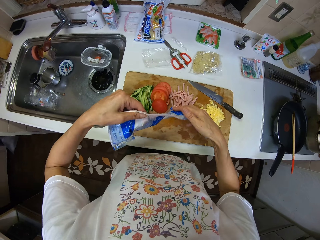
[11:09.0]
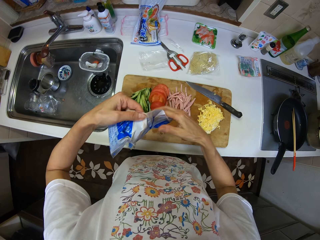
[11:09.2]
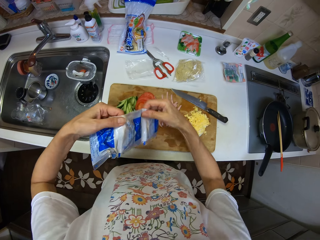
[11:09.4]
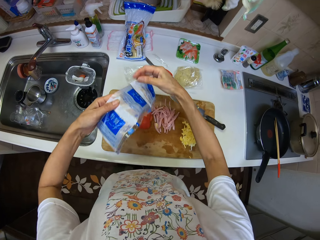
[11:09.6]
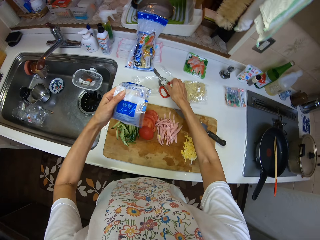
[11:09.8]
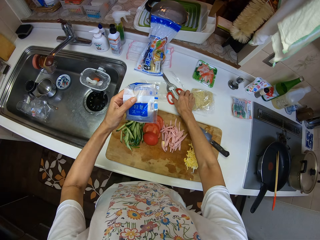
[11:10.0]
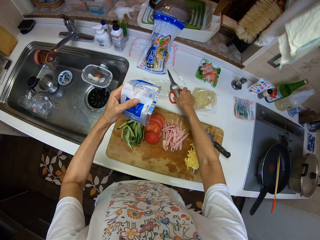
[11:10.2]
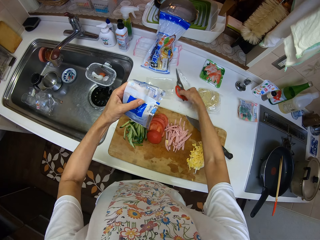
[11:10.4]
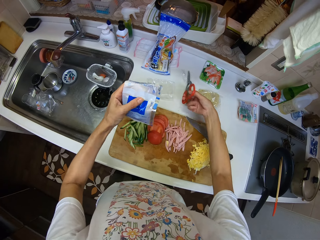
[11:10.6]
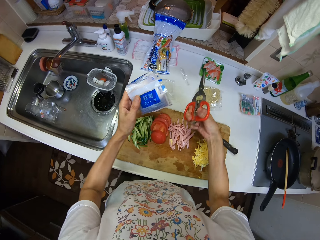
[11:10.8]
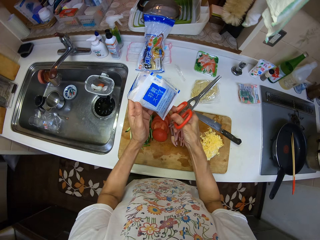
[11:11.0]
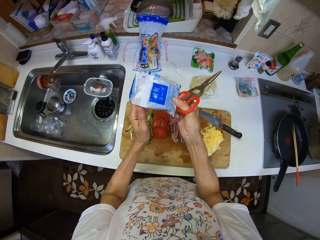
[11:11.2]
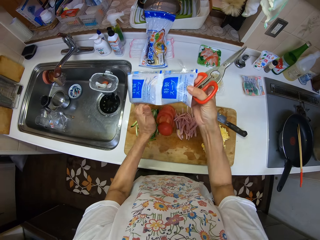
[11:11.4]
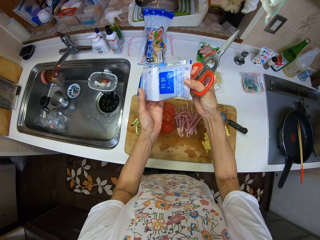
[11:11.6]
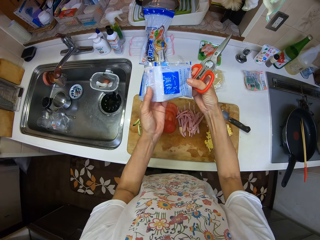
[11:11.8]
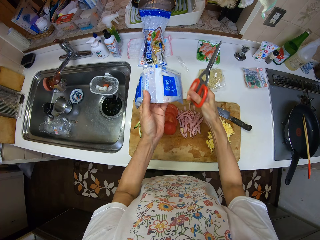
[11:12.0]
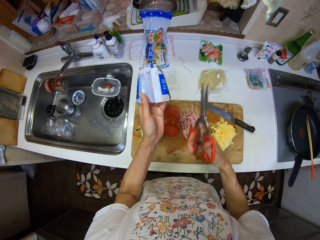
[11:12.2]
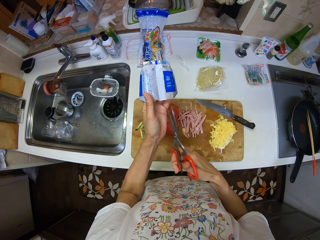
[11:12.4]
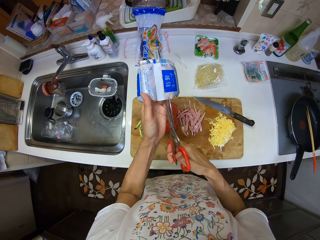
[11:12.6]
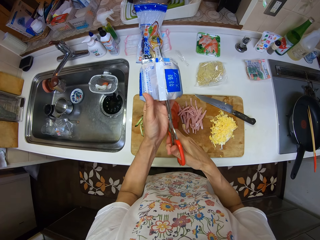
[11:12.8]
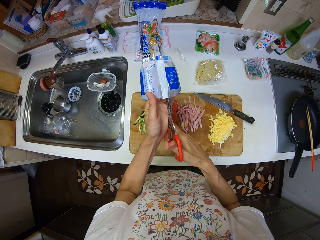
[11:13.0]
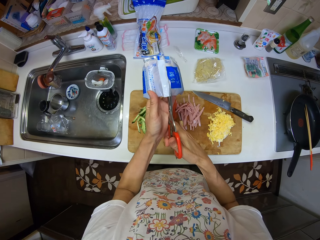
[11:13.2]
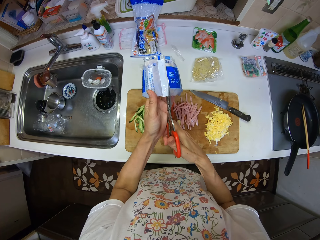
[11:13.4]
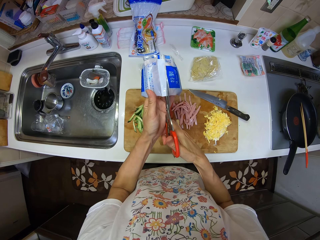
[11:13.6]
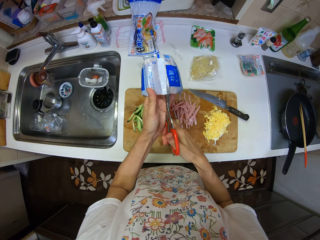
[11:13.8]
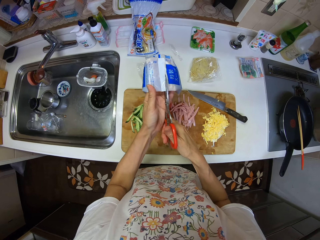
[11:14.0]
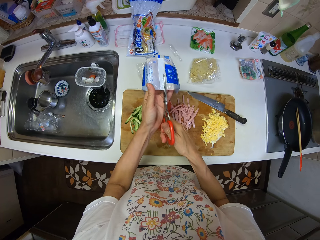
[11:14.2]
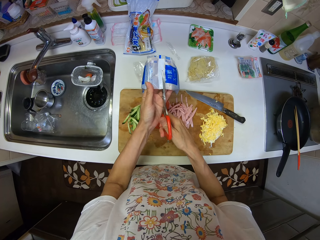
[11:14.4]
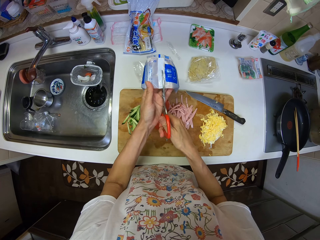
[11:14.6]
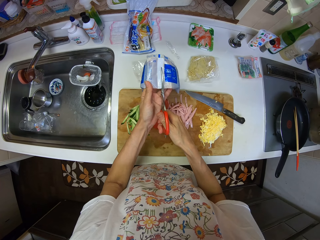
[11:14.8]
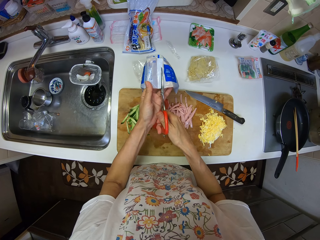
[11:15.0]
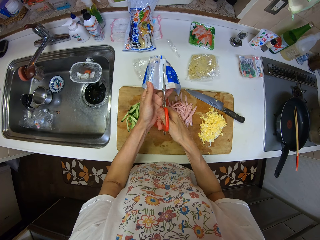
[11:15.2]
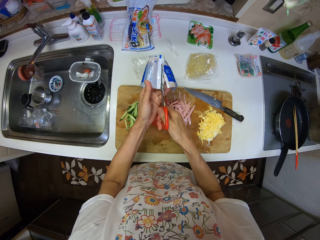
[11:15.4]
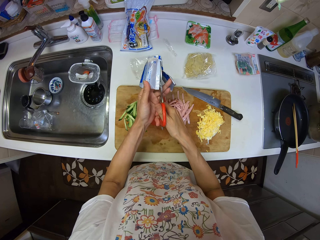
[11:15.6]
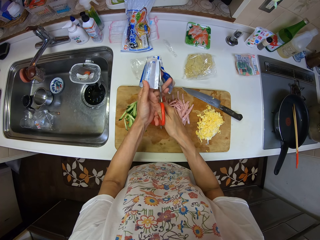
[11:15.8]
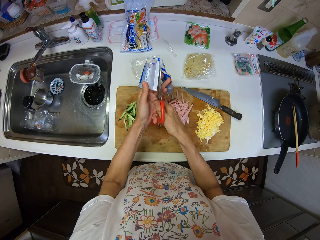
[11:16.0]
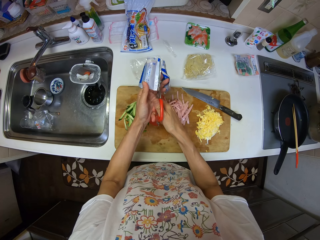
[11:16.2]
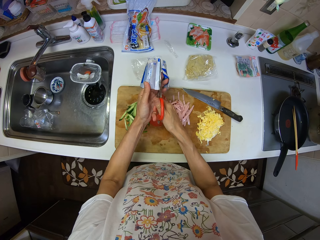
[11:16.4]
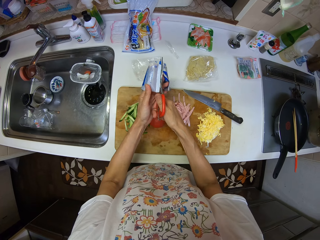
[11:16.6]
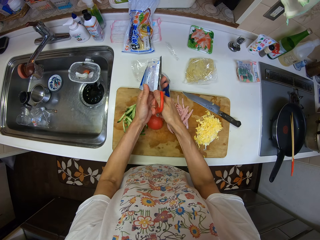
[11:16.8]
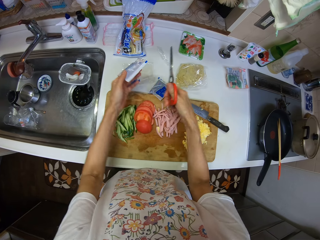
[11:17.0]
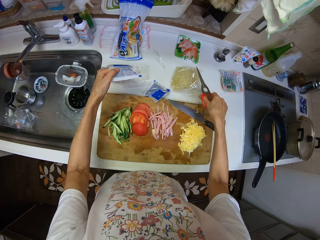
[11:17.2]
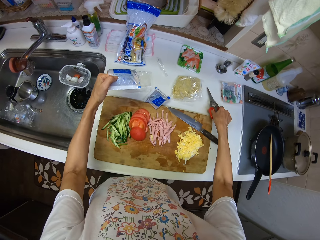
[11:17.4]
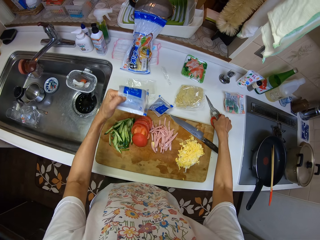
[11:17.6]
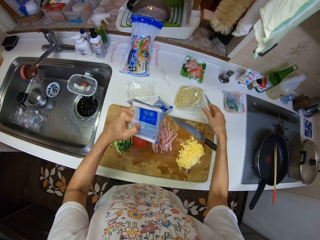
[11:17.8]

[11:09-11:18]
The camera wearer picks up the scissors from the table with her right hand. She cuts the pack of spices with the scissors in her right hand. She places down the scissors.

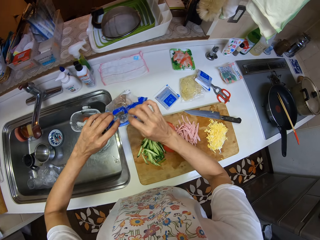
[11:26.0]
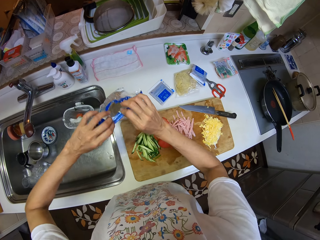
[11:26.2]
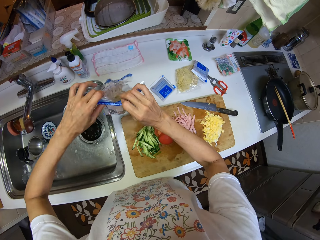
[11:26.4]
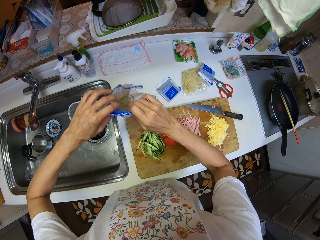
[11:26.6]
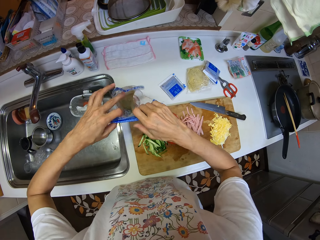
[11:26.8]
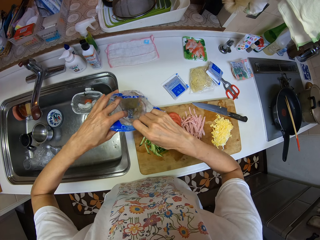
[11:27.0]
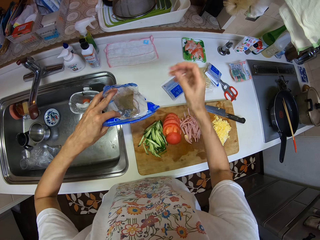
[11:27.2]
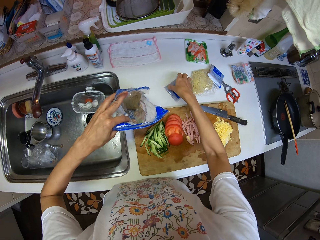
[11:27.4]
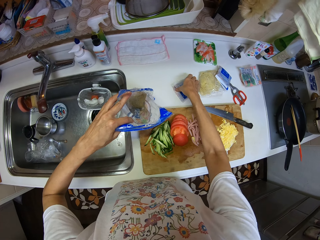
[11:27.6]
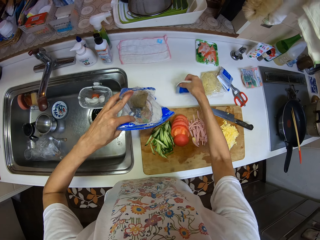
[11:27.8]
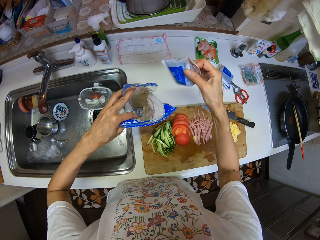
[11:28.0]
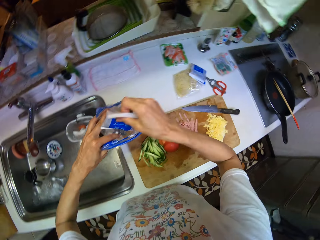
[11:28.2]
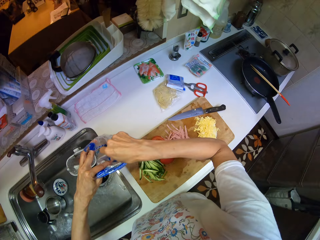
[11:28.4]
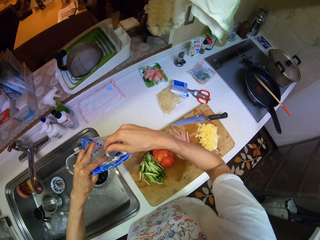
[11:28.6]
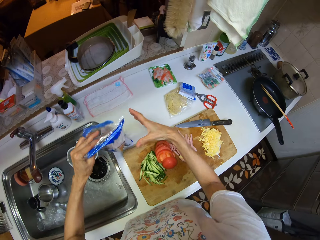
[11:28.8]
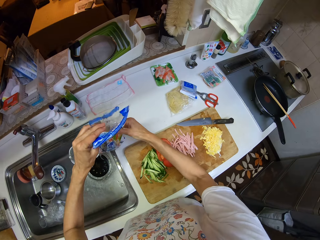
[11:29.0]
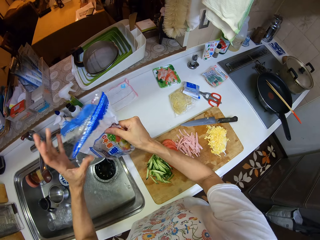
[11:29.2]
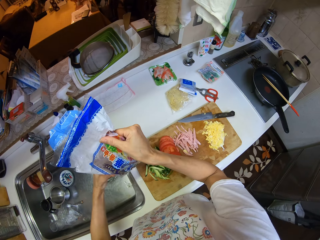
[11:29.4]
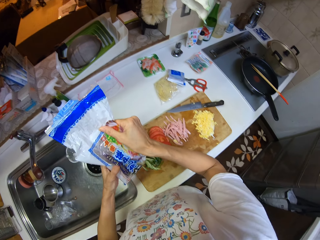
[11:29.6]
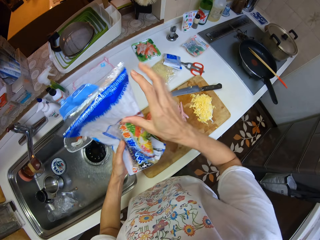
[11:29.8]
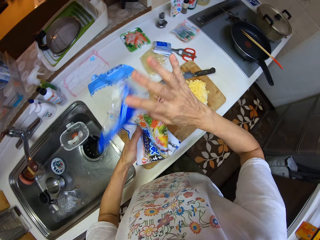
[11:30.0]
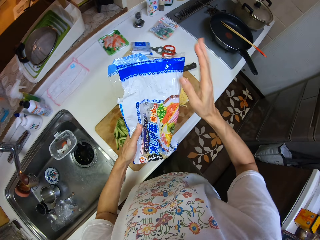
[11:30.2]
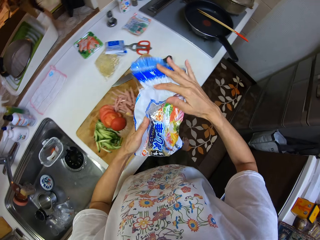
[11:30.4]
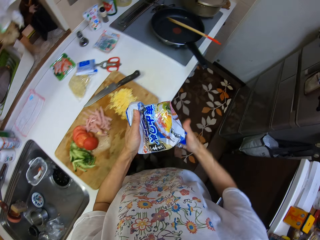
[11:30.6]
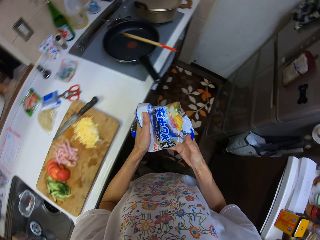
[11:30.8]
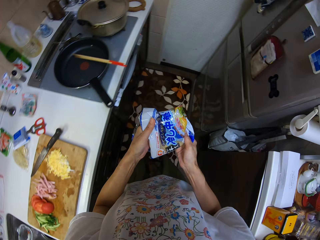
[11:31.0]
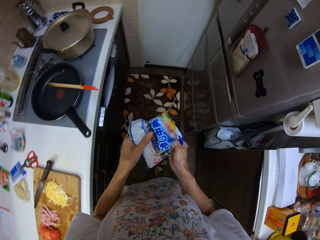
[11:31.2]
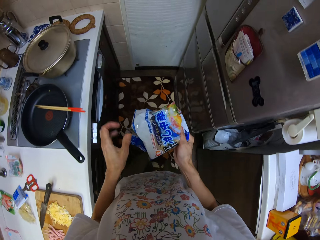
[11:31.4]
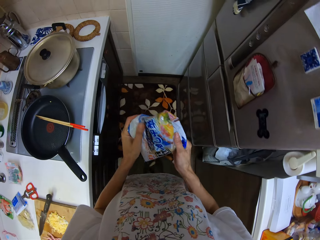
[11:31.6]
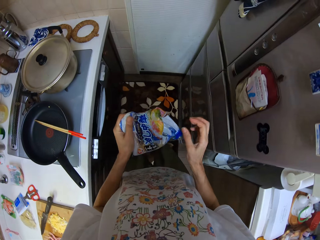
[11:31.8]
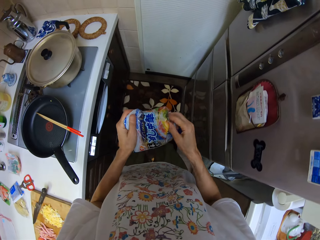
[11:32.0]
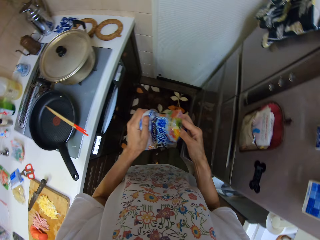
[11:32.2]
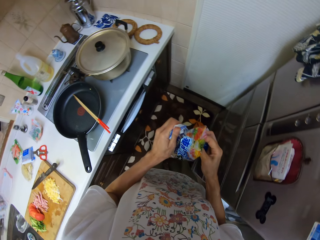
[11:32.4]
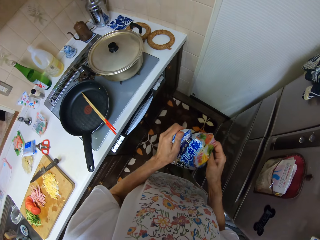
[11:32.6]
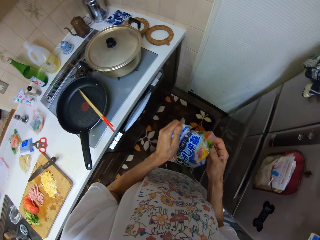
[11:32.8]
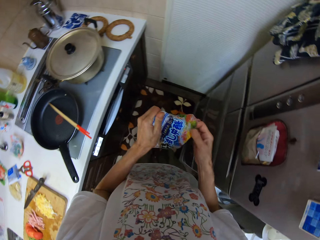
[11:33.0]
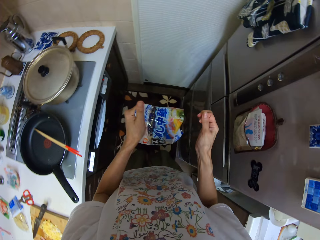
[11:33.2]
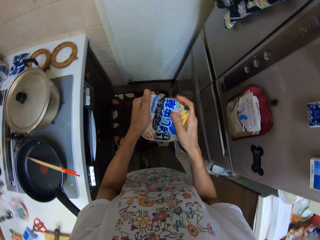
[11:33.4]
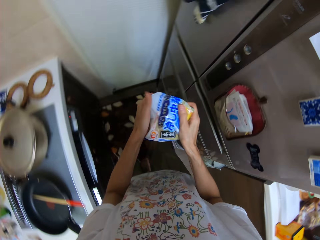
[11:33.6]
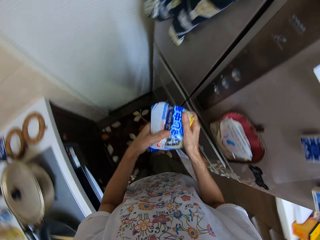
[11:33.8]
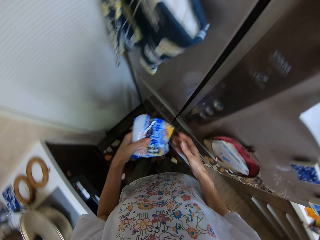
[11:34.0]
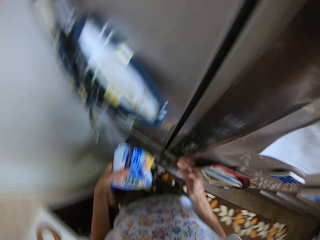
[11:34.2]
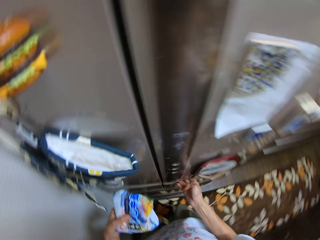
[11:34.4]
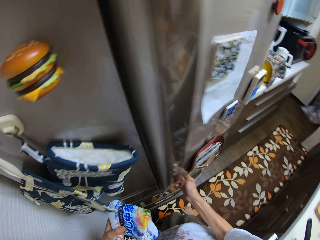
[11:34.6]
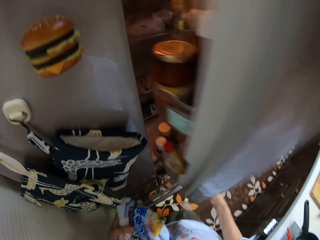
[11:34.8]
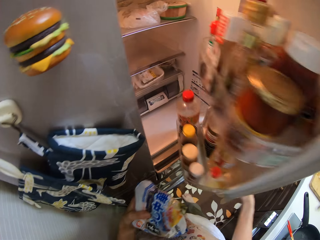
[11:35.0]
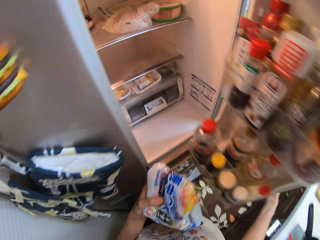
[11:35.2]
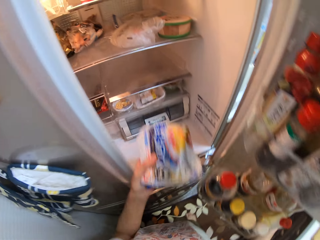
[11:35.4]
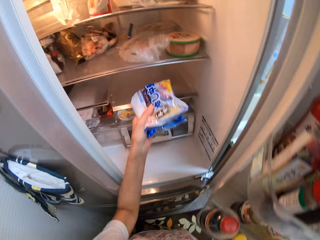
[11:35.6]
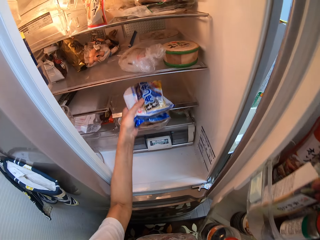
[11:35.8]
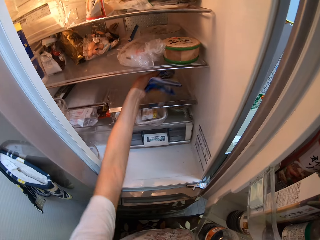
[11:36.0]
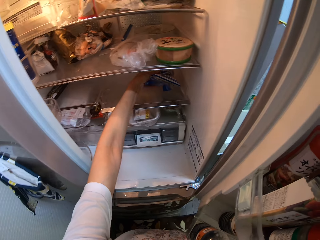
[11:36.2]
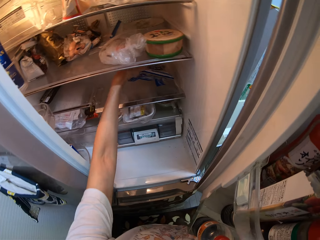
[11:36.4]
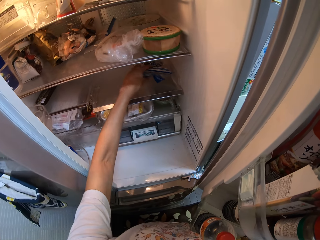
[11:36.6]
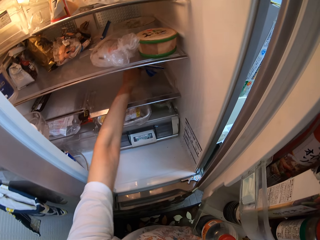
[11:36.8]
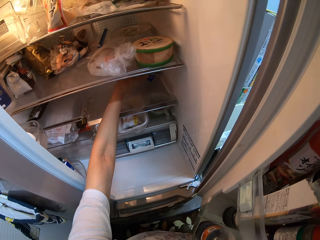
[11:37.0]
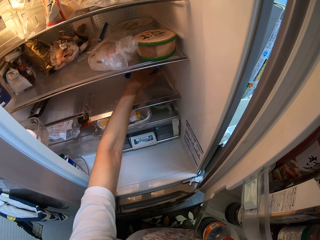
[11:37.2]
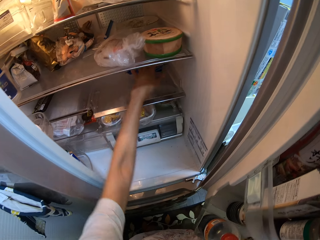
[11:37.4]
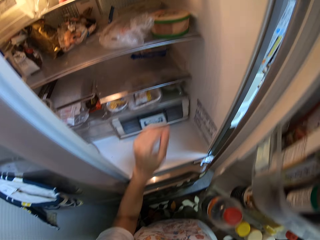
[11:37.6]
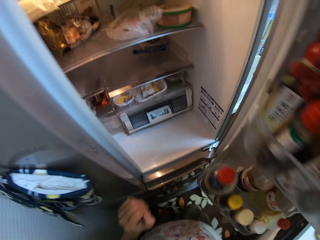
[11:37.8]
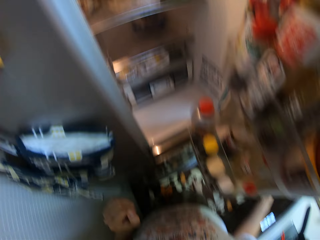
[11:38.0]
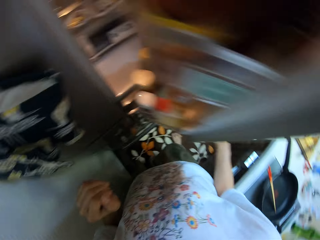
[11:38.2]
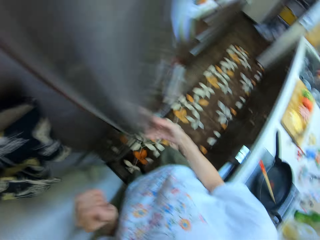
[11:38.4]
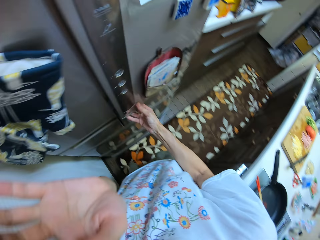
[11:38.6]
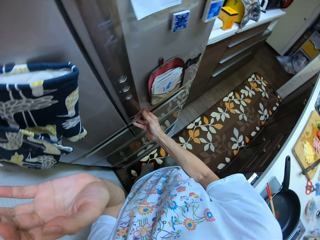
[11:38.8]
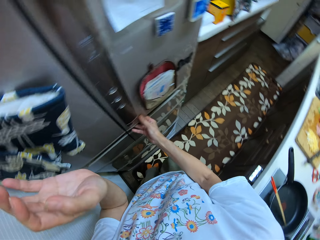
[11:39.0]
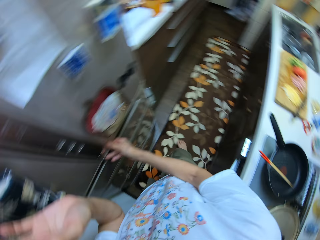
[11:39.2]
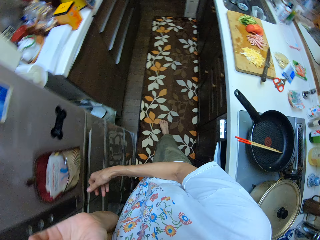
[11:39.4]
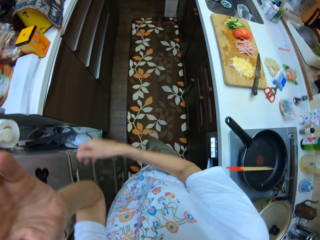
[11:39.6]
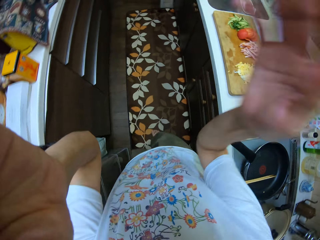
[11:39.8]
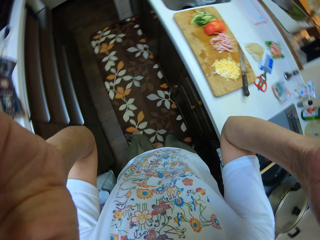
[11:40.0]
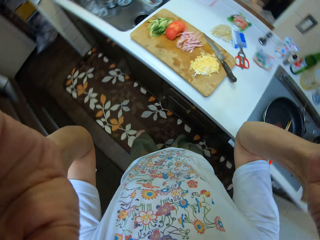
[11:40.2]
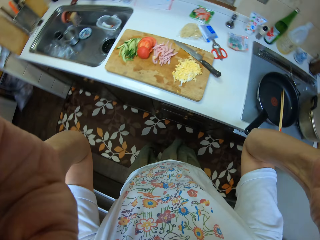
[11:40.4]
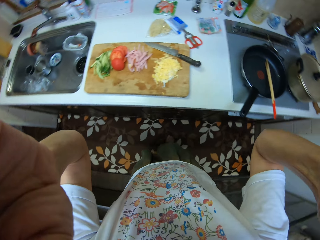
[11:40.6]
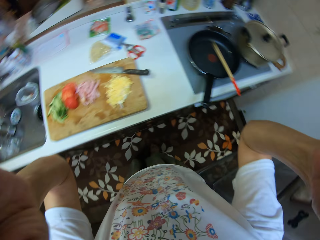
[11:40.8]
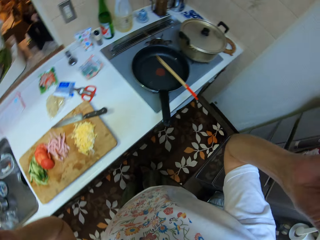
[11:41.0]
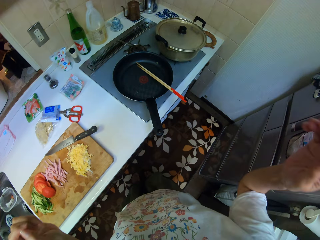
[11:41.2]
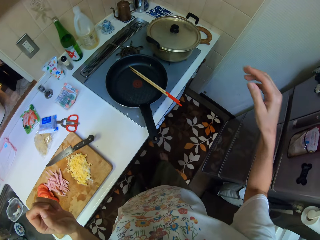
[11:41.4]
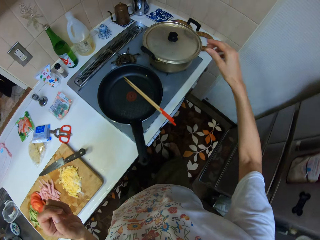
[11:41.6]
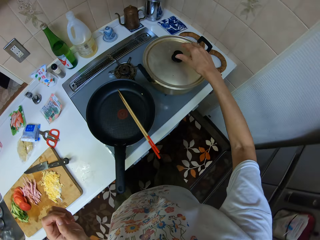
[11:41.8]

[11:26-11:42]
The camera wearer picks up the spice from the table with her right hand. She places the spice into the wrapper in her left hand. She folds the wrapper. She opens the fridge with her right hand. She places the wrapper into the fridge. She closes the fridge with her right hand. She turns around the kitchen.
